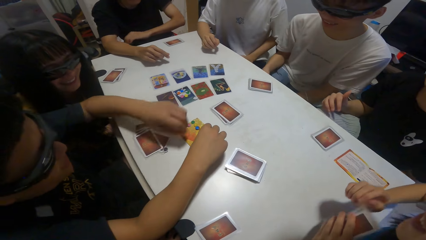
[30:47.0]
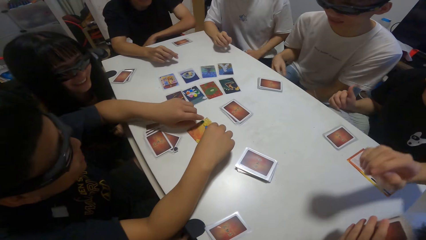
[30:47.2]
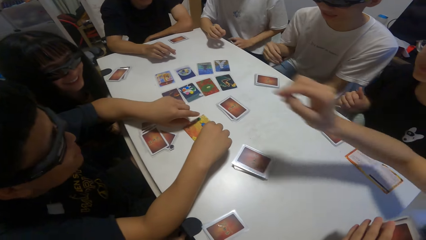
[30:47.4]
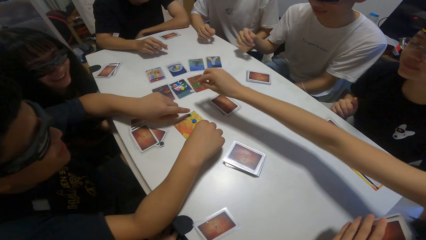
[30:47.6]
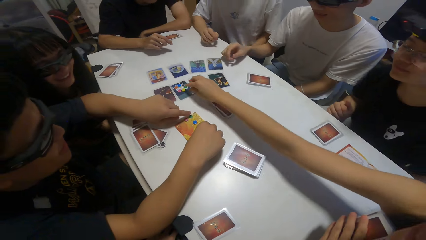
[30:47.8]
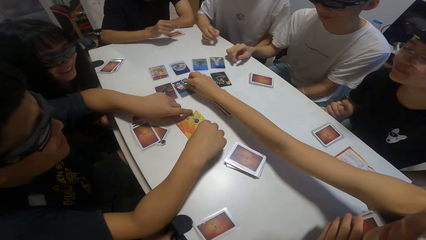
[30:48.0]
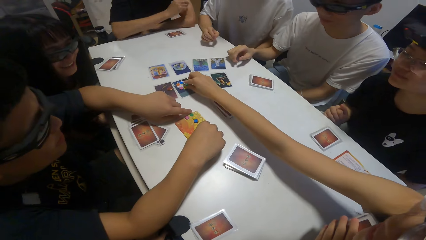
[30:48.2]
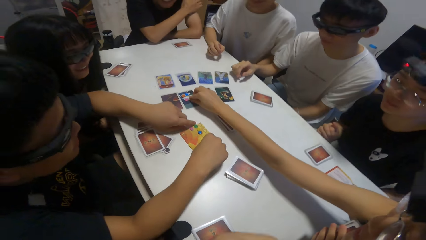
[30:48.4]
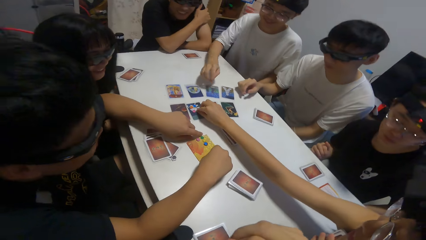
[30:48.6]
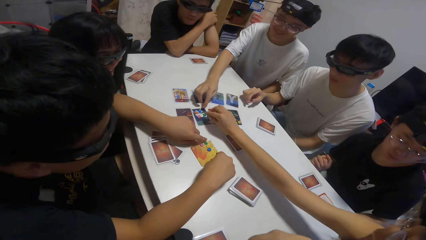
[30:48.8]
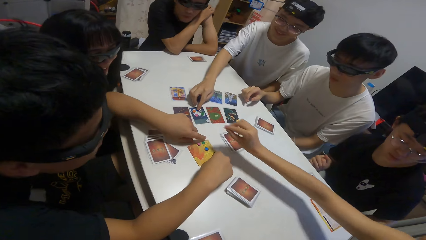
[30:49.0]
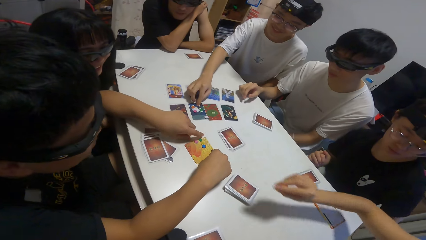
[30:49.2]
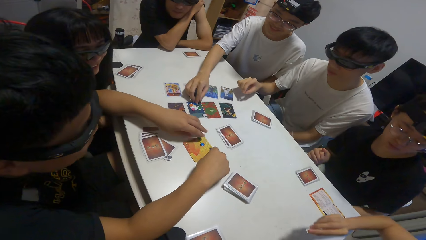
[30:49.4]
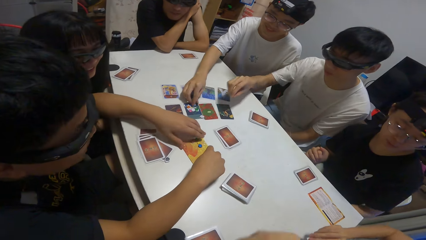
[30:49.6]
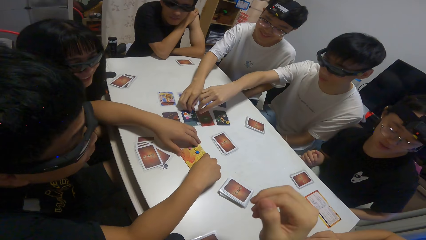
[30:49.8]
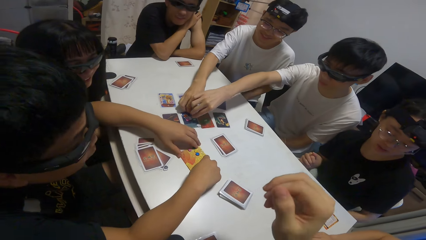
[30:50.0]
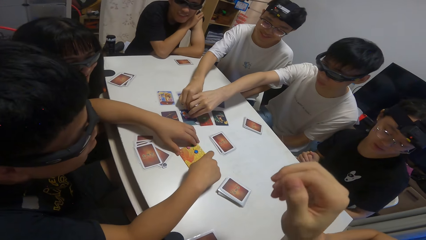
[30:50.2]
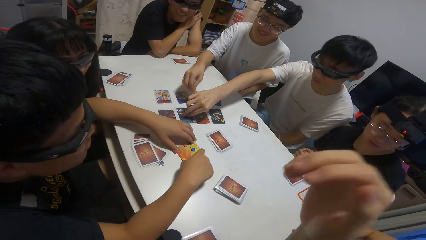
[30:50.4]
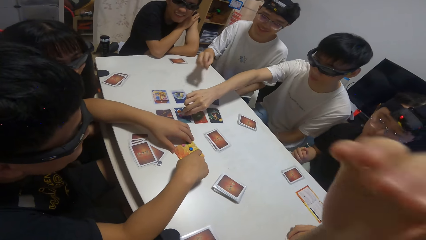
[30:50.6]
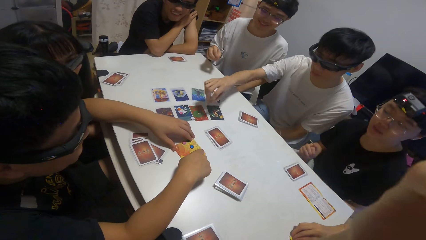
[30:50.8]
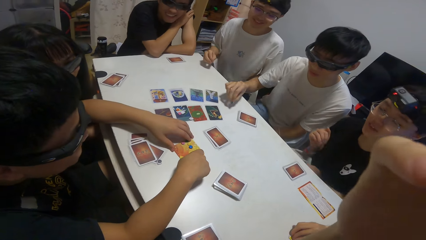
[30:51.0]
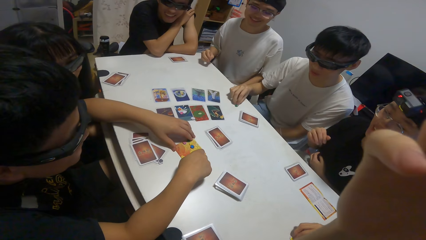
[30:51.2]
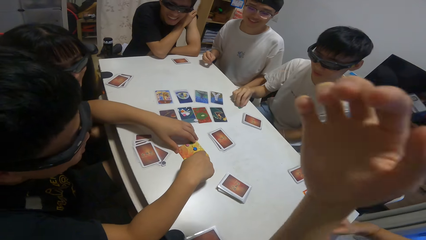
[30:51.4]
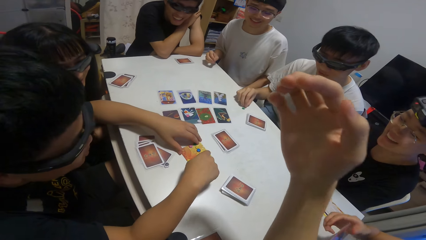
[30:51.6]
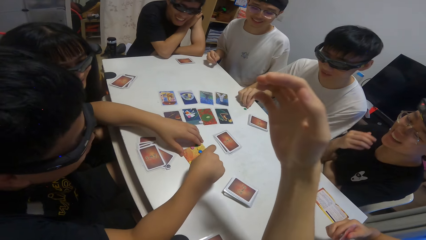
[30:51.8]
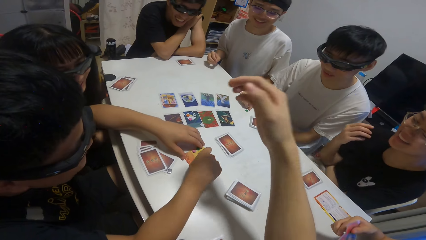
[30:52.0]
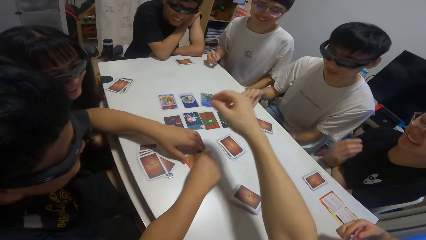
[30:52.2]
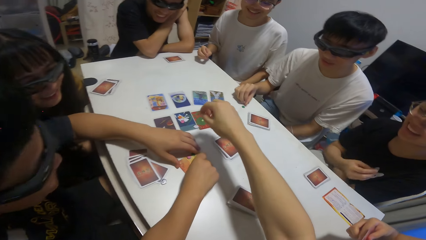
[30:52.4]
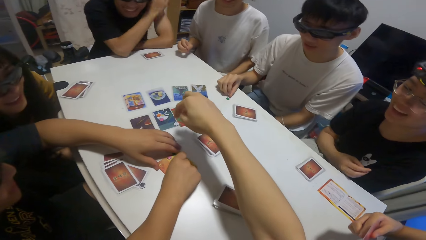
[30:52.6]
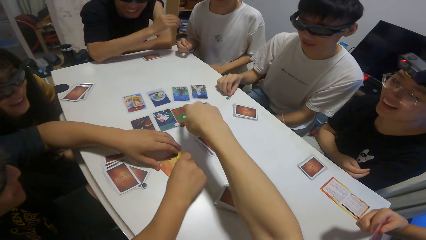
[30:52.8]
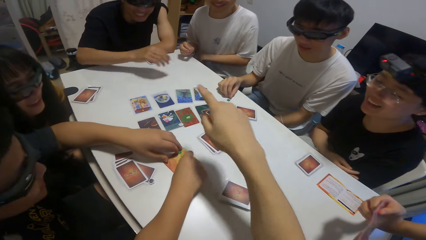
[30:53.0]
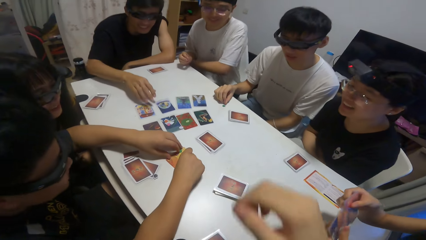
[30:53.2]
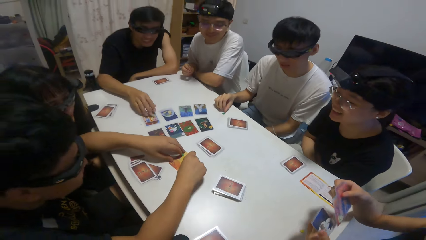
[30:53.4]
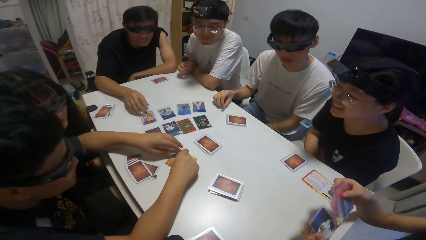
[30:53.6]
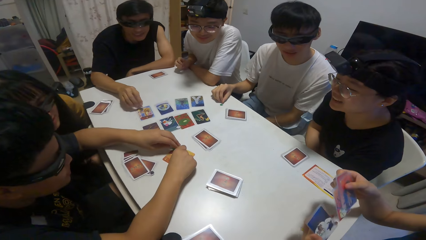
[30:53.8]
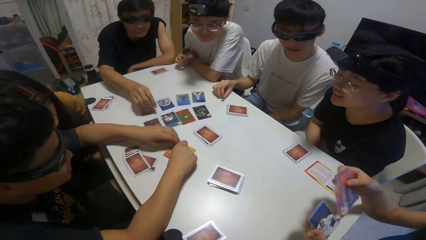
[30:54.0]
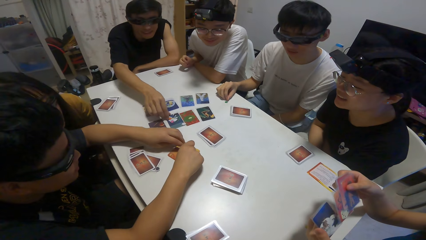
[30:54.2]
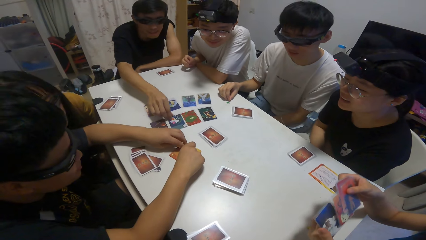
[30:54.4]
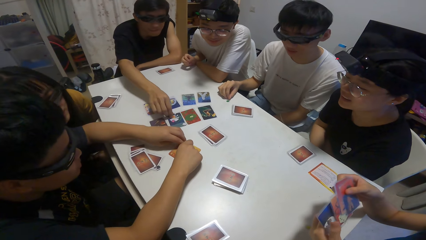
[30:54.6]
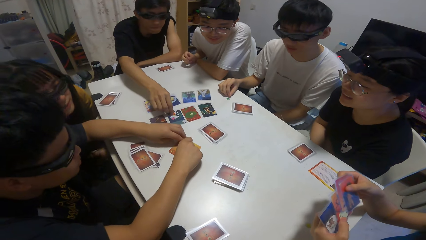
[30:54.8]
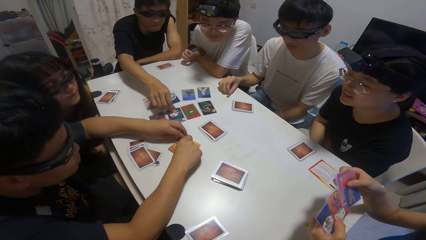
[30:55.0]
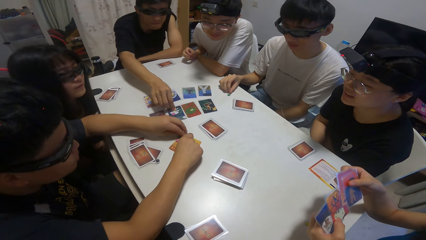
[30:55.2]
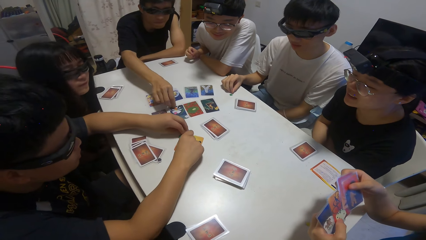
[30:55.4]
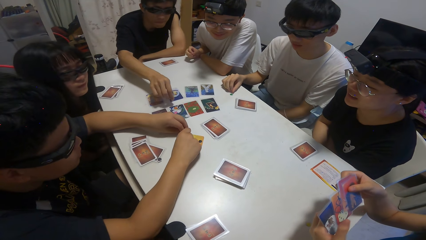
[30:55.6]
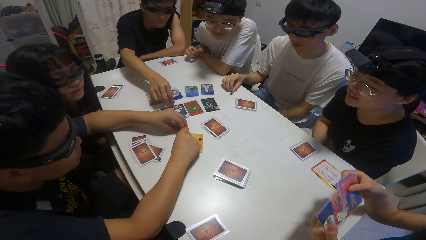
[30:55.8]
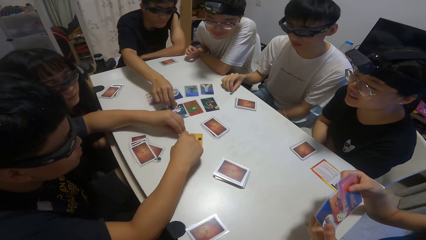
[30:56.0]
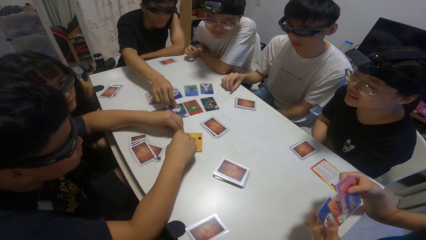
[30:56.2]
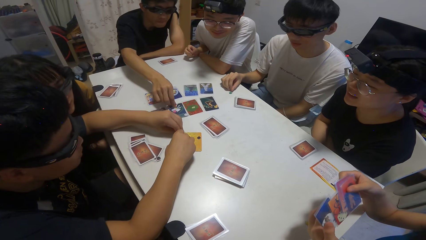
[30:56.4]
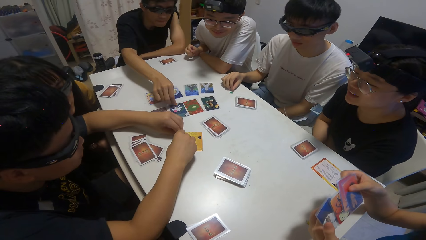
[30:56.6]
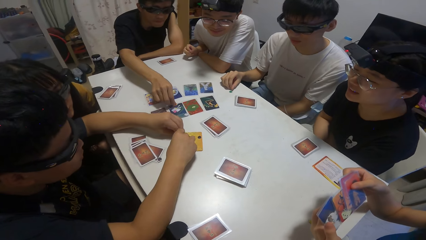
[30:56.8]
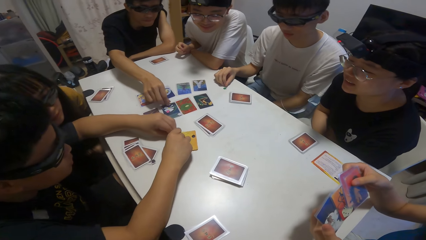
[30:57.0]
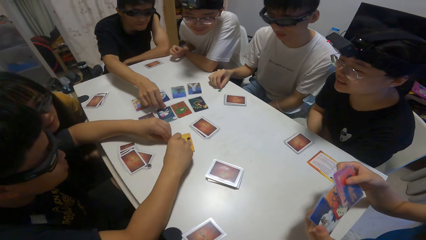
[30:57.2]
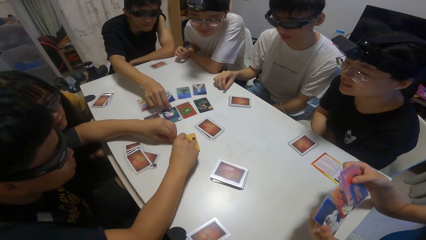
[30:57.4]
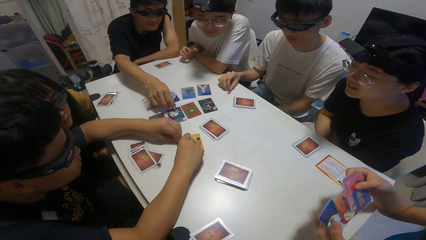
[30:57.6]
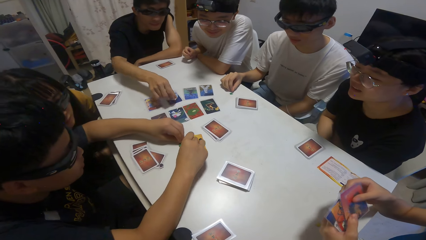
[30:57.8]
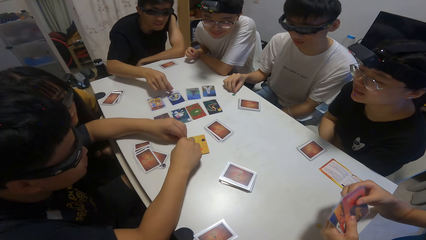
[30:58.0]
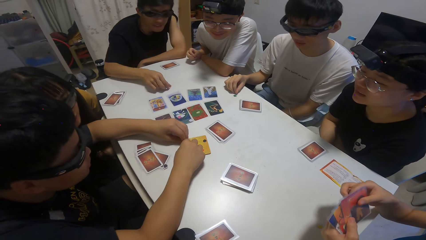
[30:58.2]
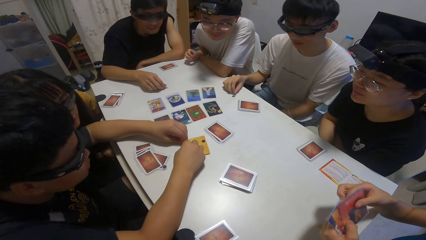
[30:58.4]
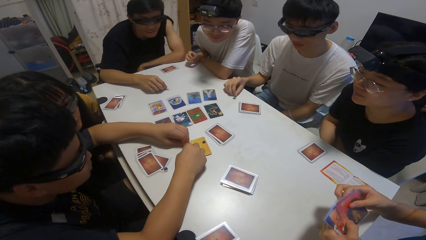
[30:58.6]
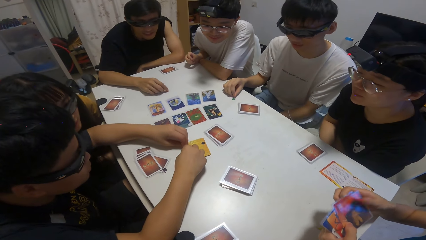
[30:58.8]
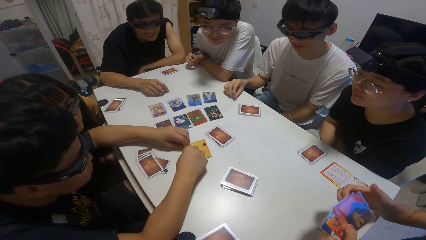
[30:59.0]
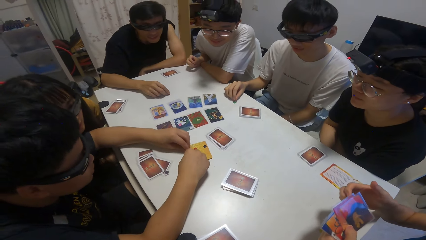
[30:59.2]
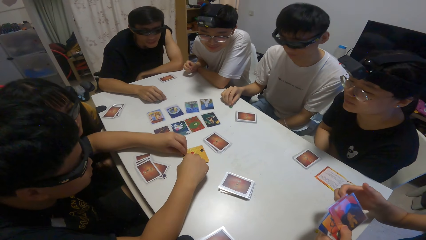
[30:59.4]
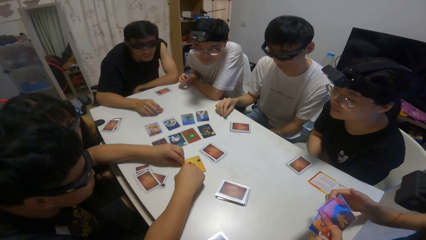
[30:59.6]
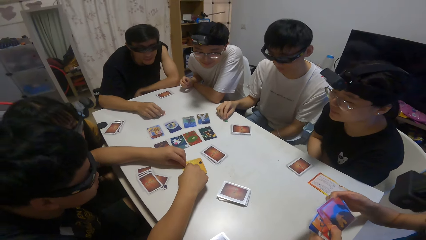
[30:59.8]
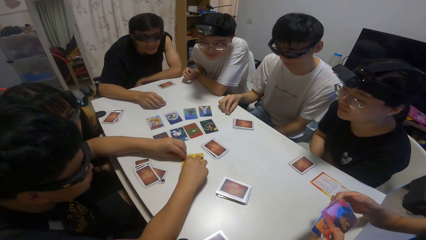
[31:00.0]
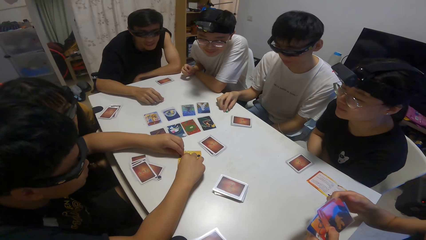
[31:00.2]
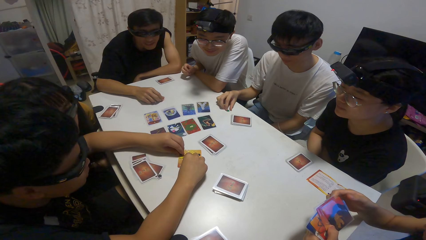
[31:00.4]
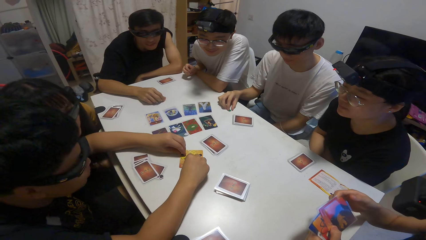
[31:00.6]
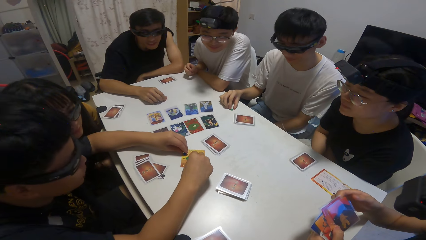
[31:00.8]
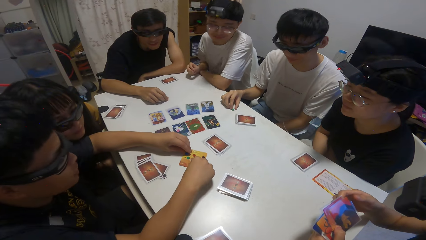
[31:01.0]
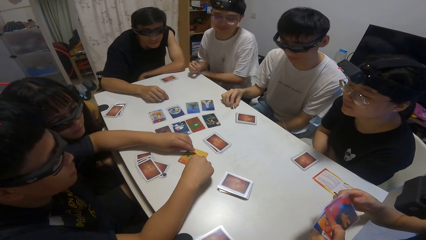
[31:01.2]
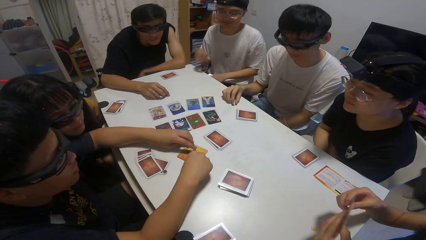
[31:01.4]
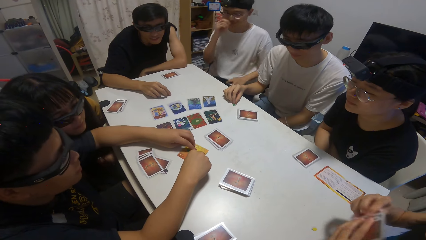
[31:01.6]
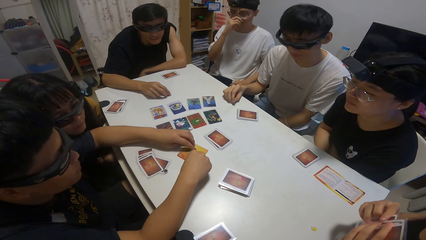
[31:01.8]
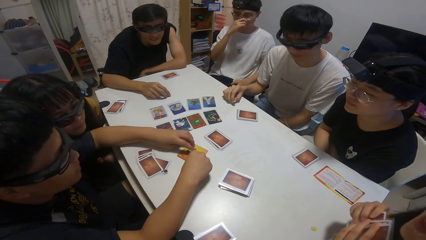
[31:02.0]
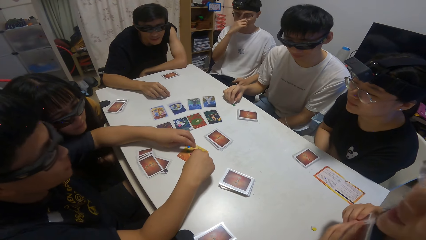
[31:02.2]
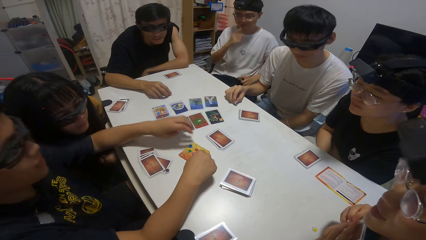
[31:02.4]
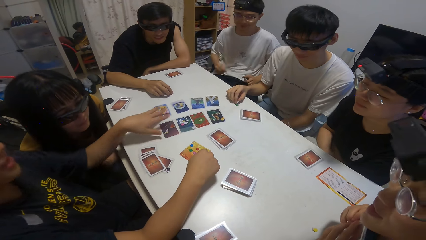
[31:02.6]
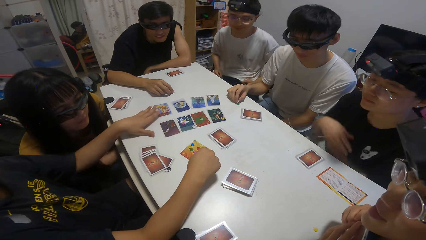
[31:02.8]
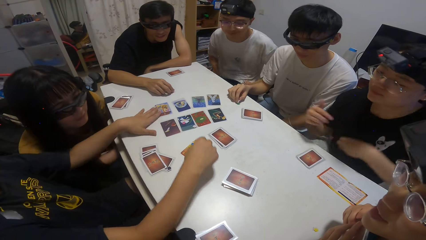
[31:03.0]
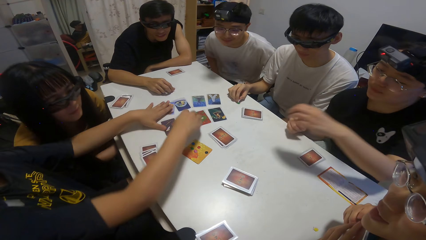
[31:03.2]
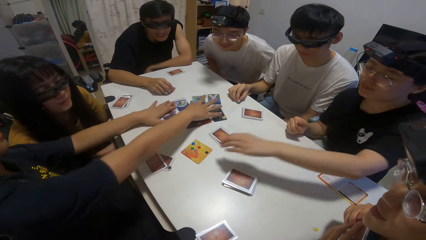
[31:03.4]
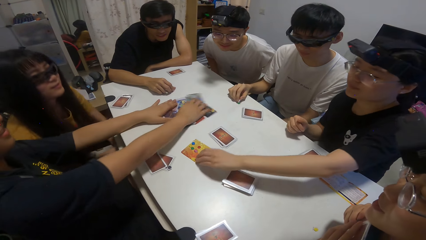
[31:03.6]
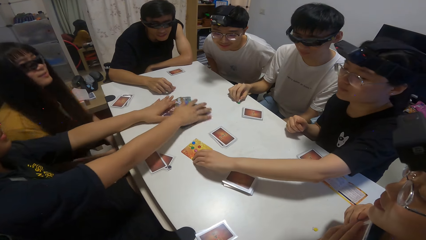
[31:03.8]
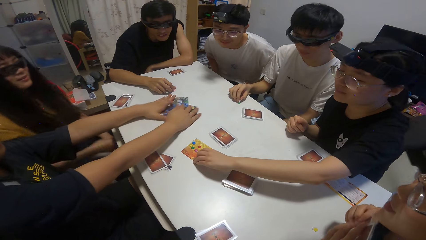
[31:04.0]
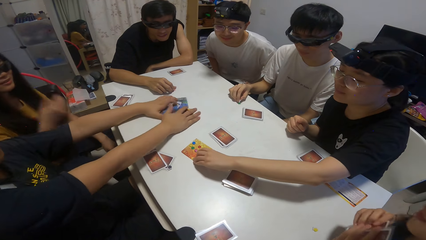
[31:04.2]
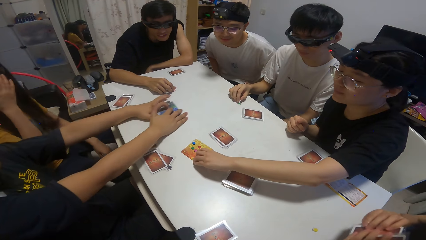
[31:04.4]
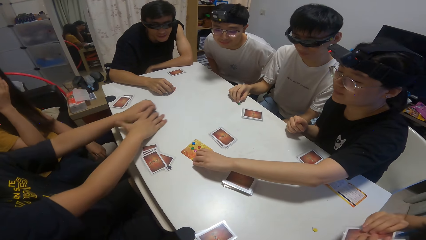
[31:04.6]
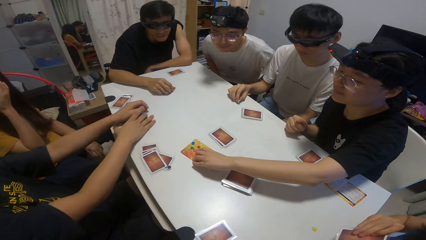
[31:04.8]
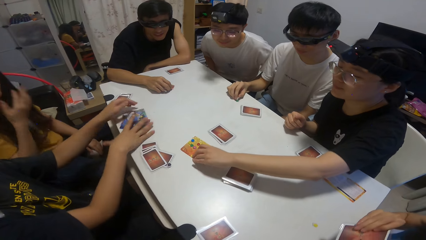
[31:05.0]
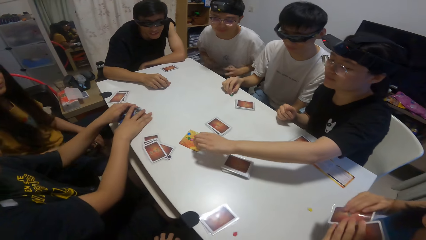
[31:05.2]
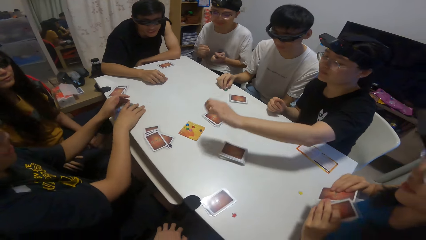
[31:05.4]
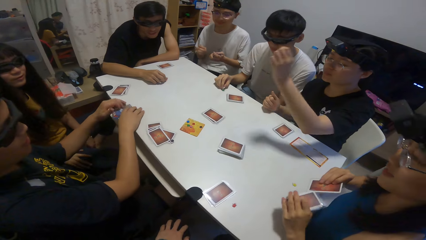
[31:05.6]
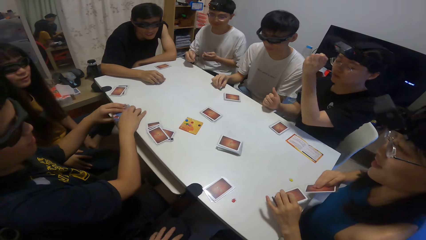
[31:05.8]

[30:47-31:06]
The camera wearer moves cards on the table. A girl picks up a sticker on the table with her right hand. A boy picks up a sticker on the table with his right hand. Another boy picks up a sticker on the table with his right hand. A person moves the cards on the table. A third boy picks up a sticker on the table with his right hand. Another person moves the cards on the table. A fourth boy packs the cards on the table with both hands. Another girl picks up a sticker on a card on the table with her right hand. A third person moves the cards on the table.
